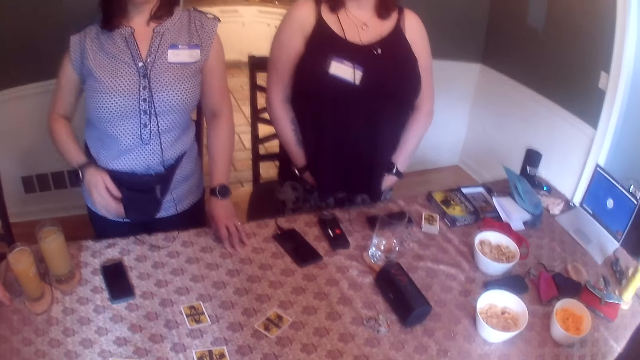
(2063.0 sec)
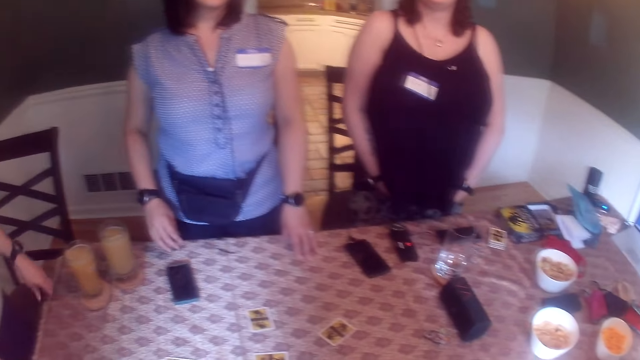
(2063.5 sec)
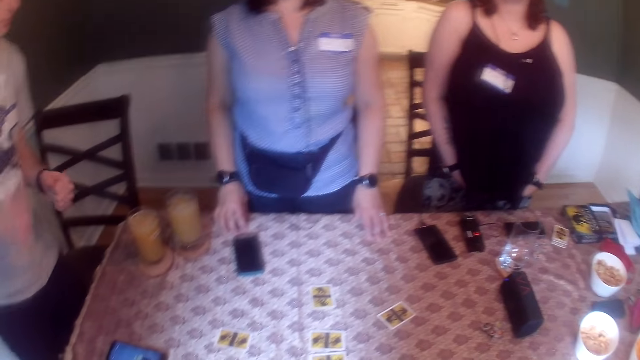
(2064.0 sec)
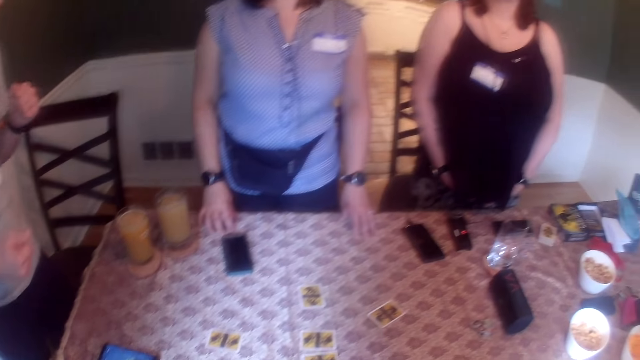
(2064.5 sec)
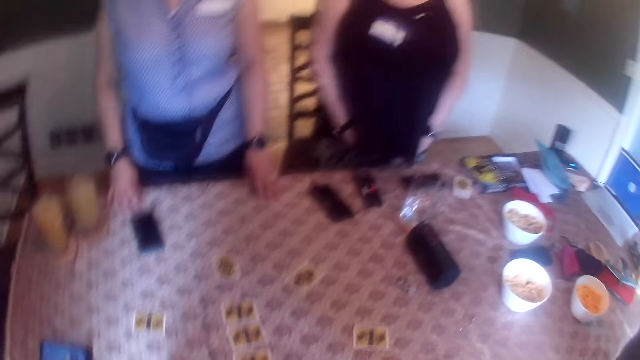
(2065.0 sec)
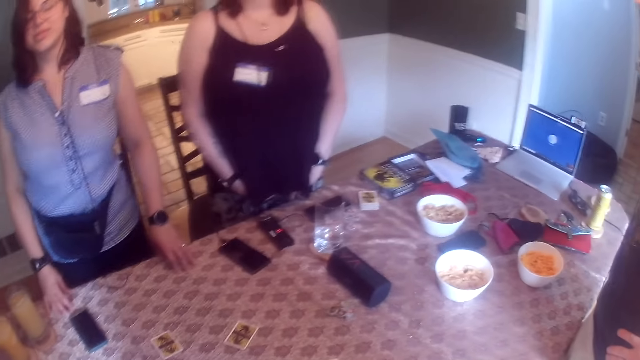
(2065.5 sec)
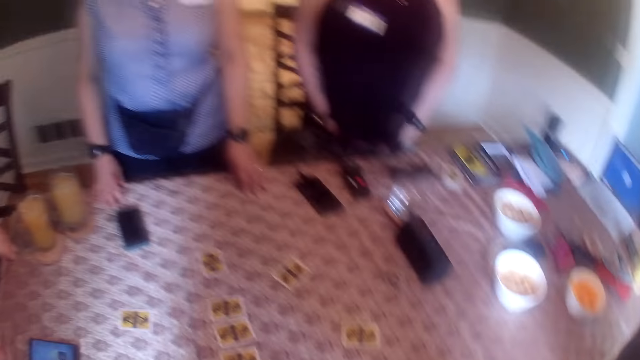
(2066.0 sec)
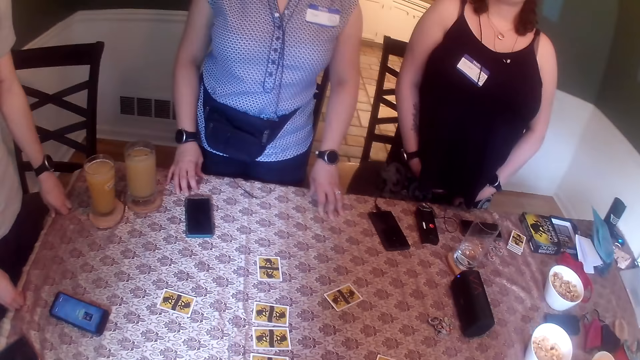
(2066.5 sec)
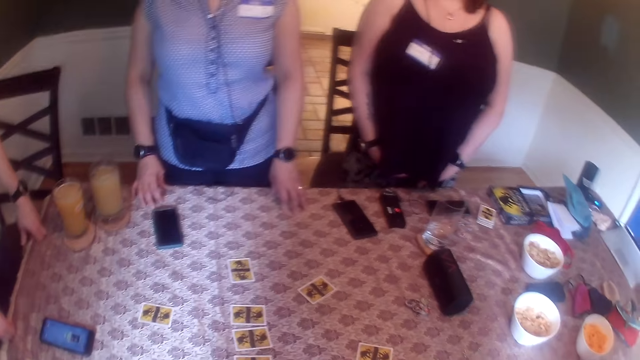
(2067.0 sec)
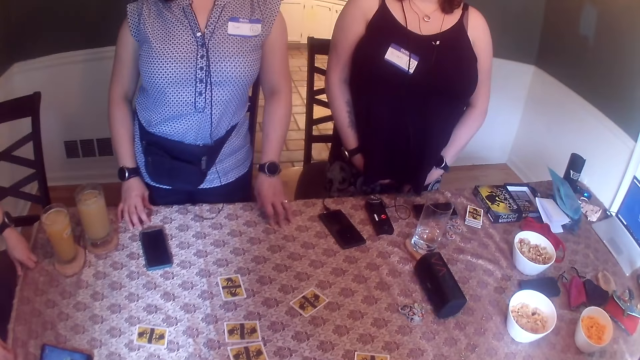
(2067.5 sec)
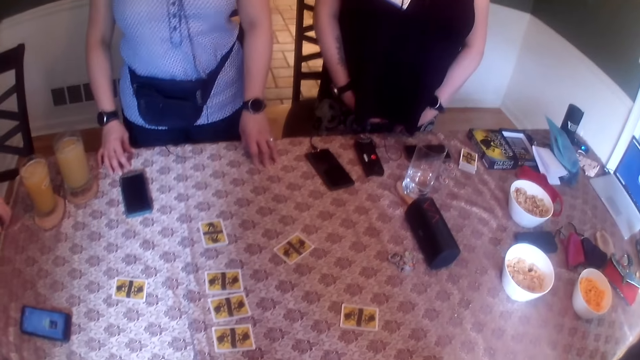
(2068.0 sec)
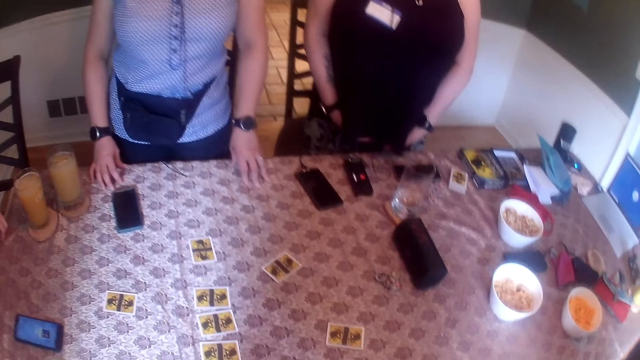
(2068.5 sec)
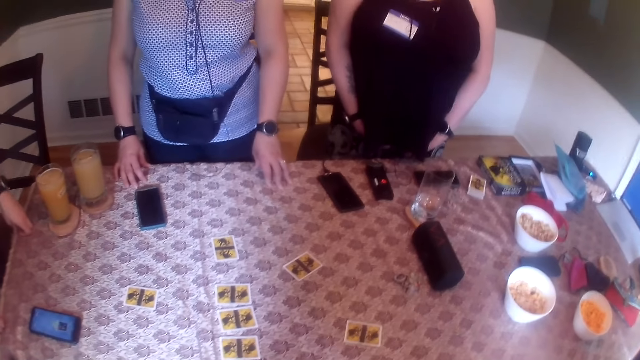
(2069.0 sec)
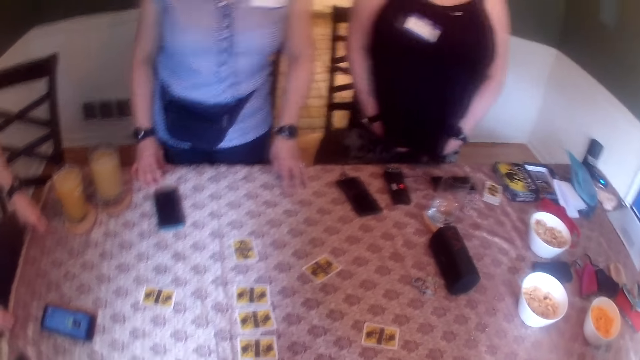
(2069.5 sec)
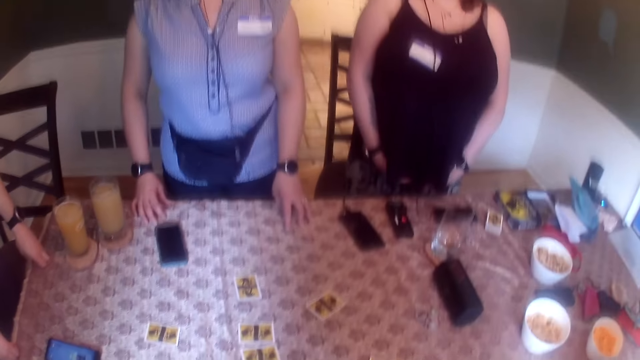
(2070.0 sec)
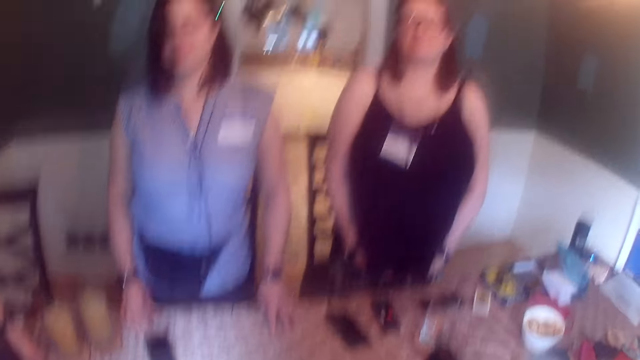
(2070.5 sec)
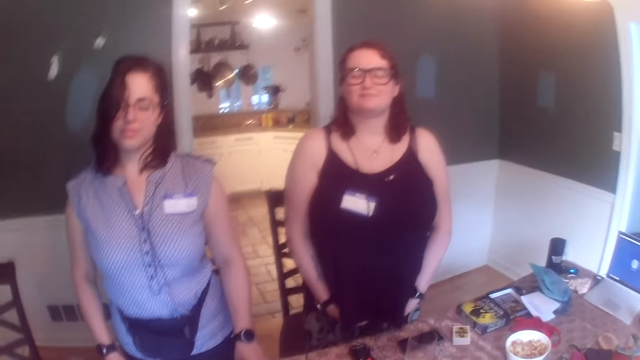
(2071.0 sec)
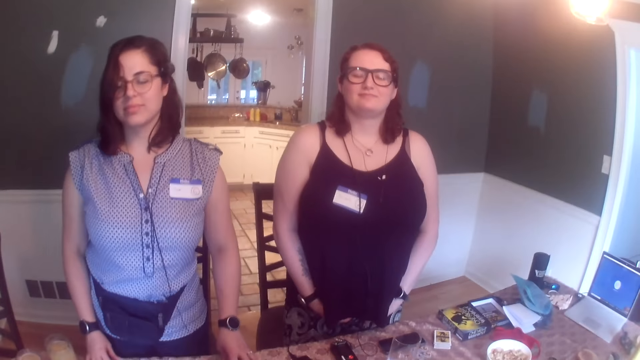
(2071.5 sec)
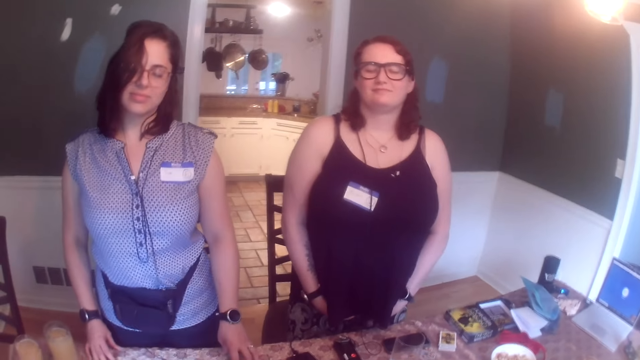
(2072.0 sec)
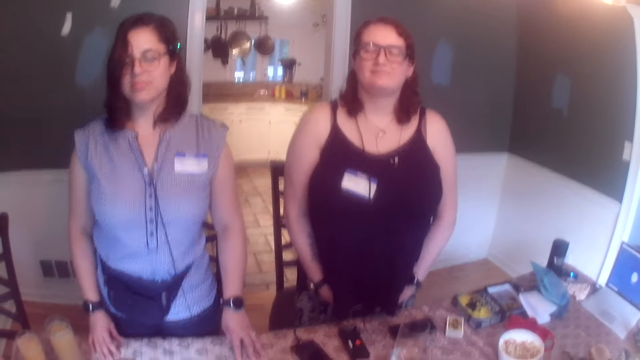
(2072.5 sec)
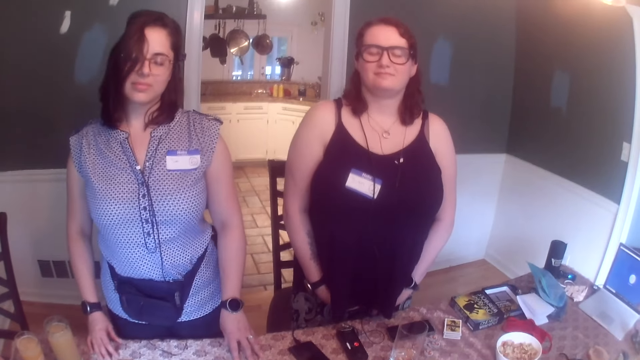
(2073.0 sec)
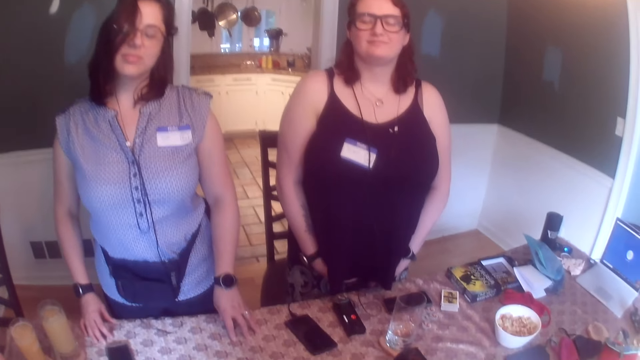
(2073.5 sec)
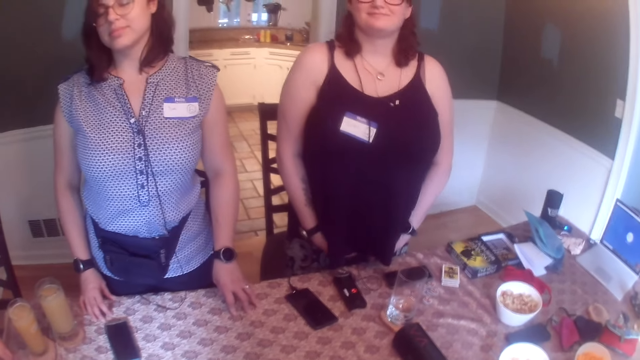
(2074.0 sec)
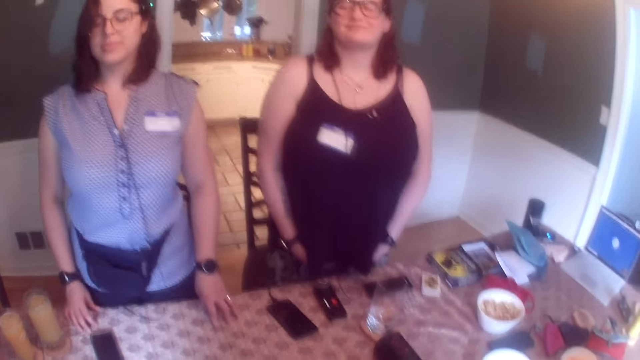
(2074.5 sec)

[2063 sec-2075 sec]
A man removes both his hands from the table. The camera wearer converses with a woman, another woman, another man, the first man and another man.

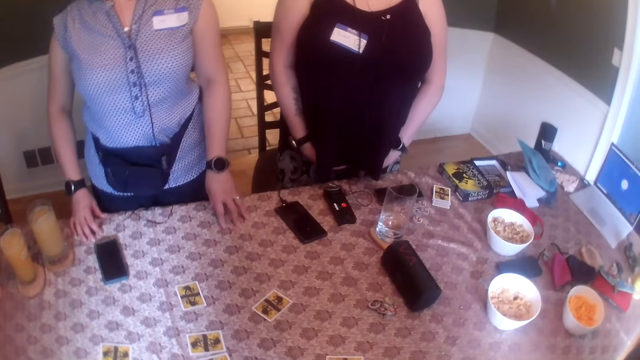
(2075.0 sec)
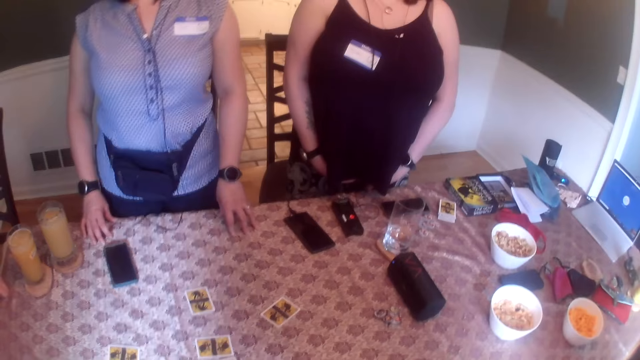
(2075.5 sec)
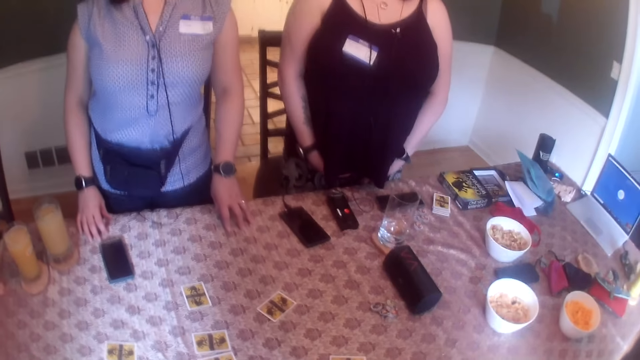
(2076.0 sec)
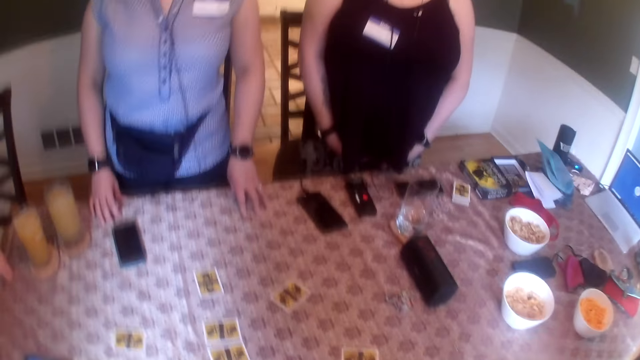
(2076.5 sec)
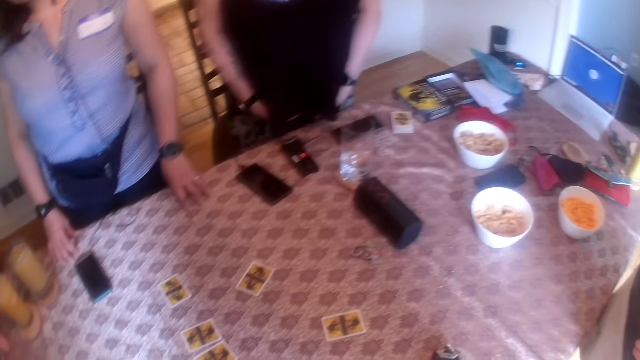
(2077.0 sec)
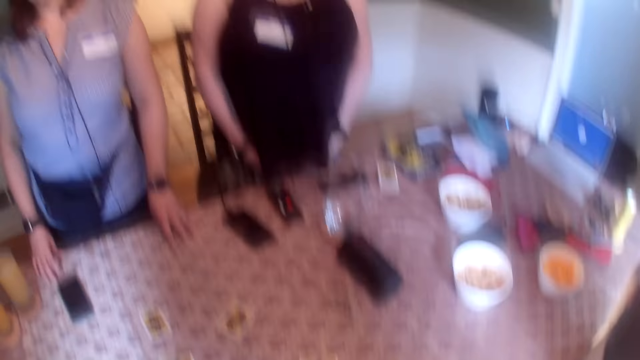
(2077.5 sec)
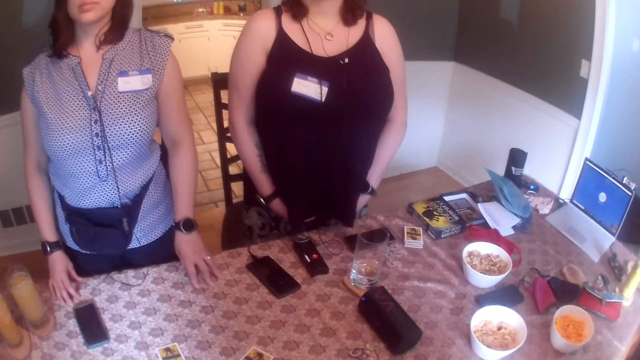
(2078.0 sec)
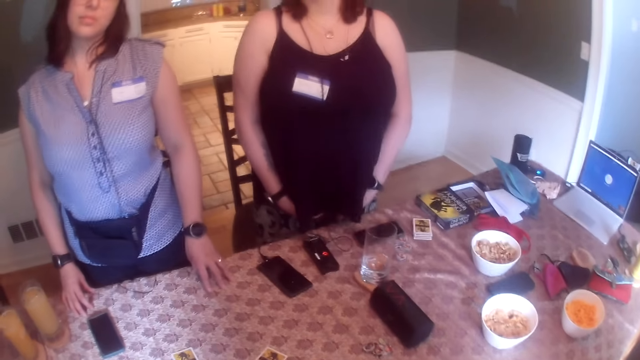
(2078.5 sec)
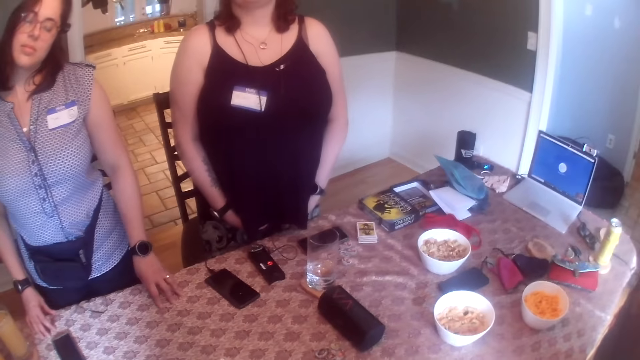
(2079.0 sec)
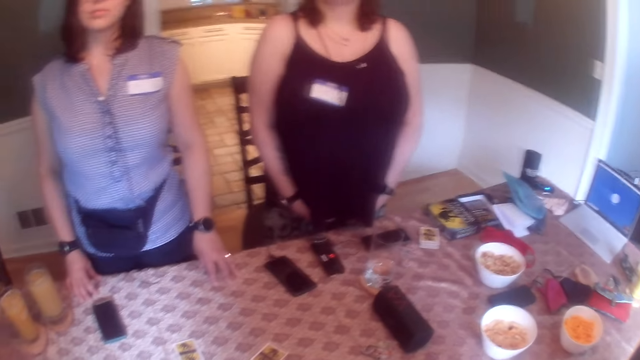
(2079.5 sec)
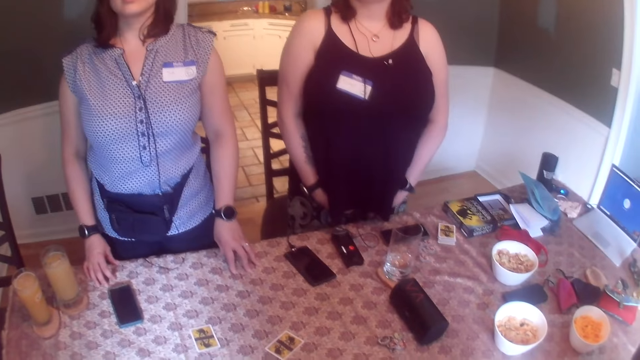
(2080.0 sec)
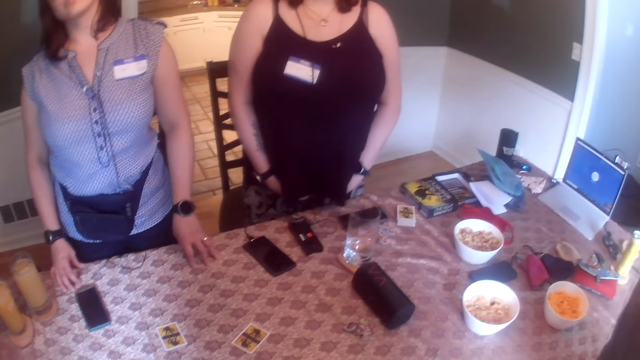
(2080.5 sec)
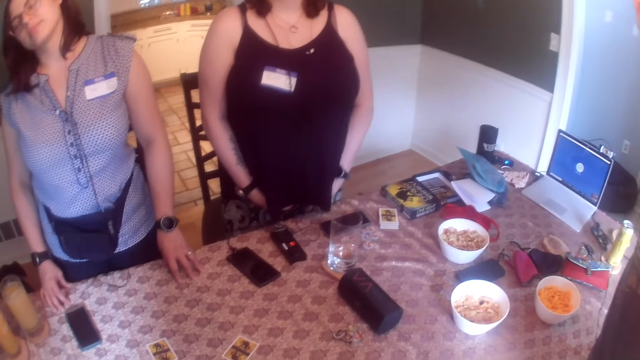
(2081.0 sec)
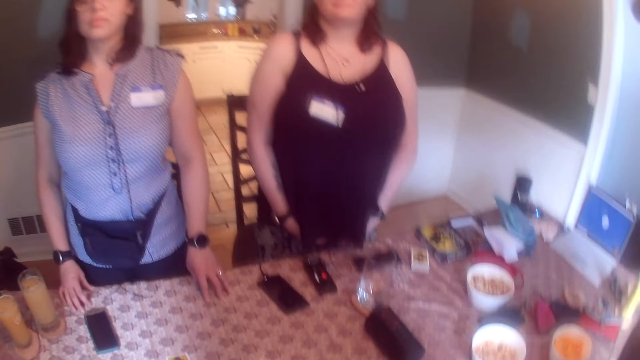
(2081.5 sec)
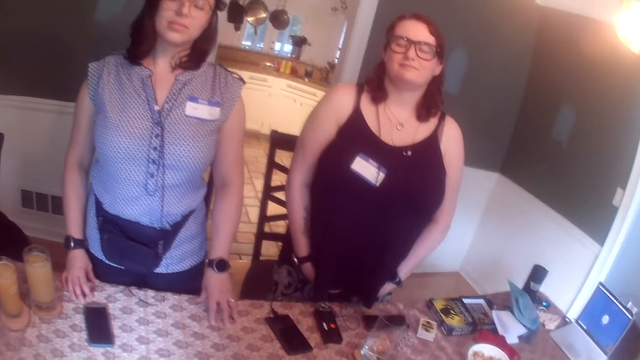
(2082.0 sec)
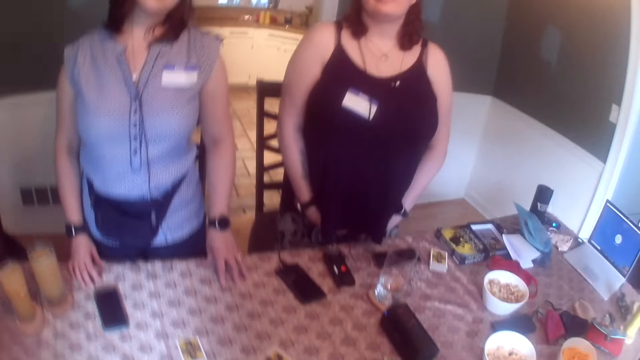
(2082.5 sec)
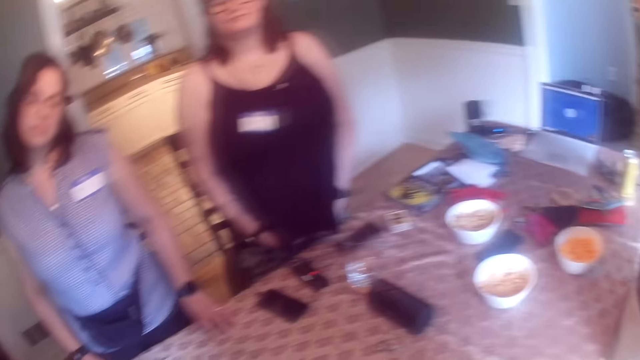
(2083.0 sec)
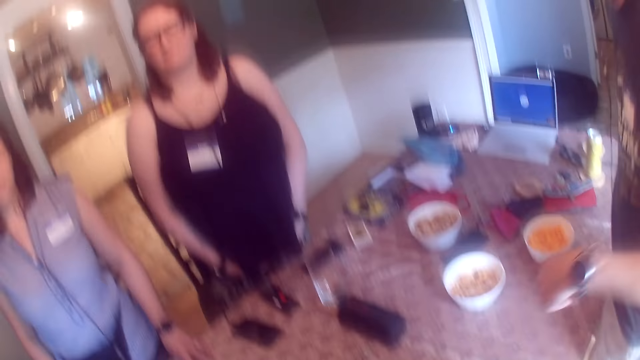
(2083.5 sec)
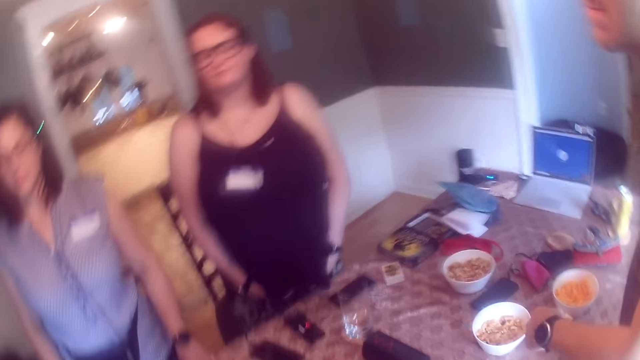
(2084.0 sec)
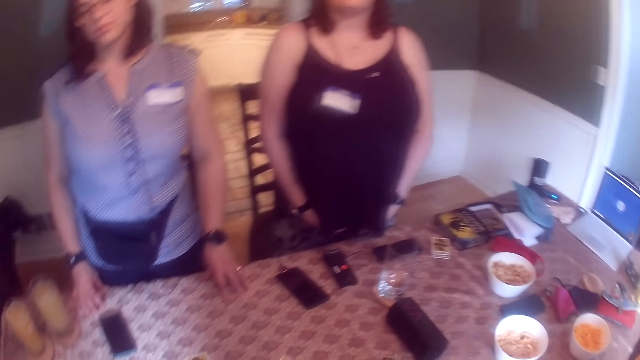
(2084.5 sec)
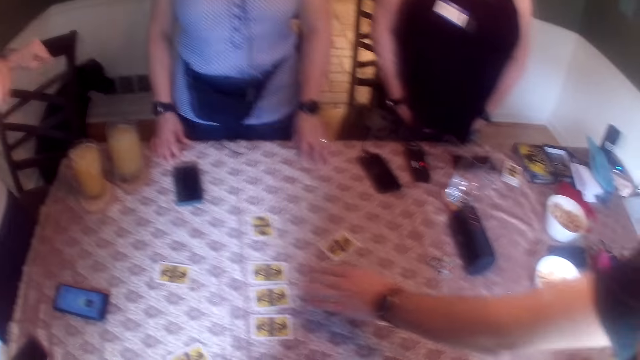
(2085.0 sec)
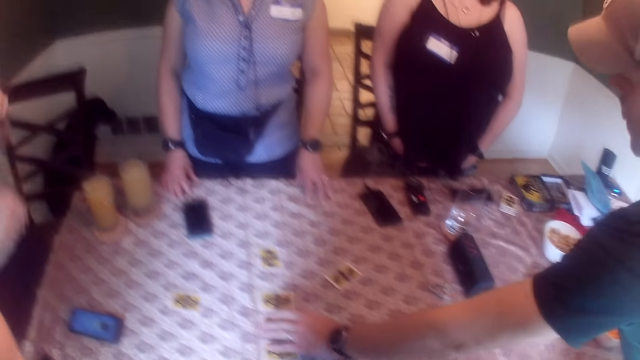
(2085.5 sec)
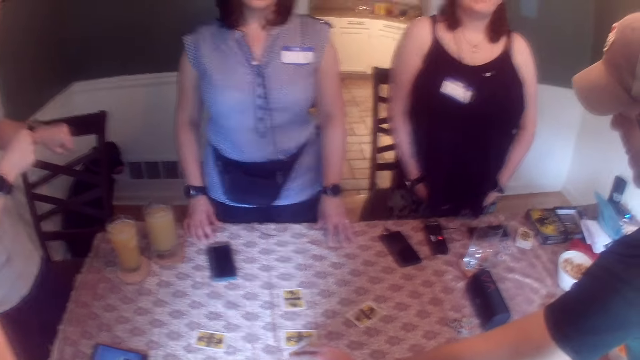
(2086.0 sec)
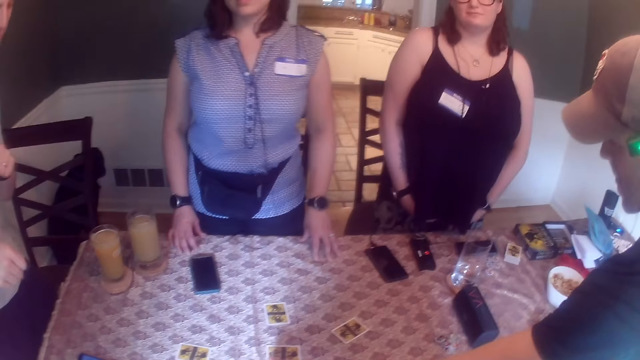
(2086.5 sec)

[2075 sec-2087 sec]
The camera wearer talks to a person and another person. A man checks a card on the table with his left hand.
